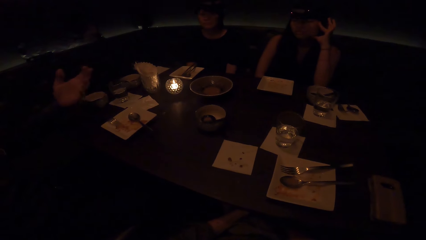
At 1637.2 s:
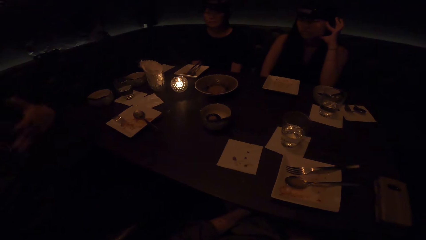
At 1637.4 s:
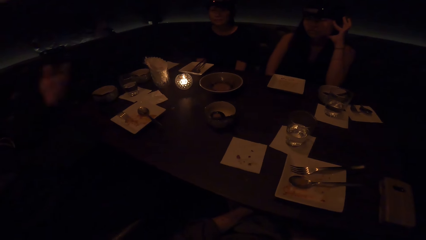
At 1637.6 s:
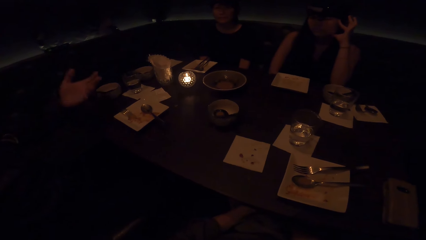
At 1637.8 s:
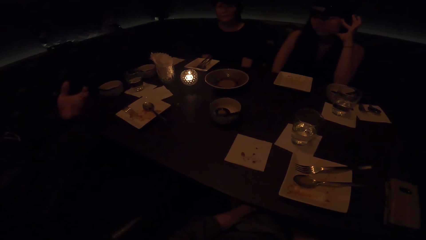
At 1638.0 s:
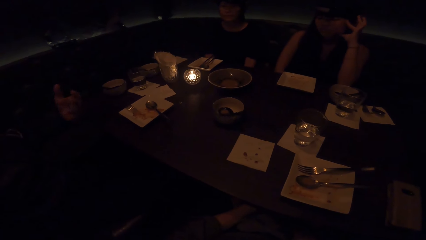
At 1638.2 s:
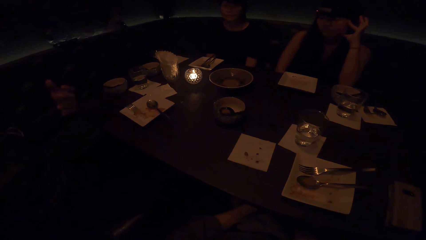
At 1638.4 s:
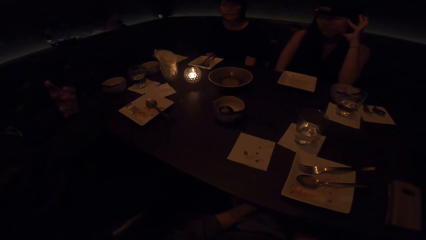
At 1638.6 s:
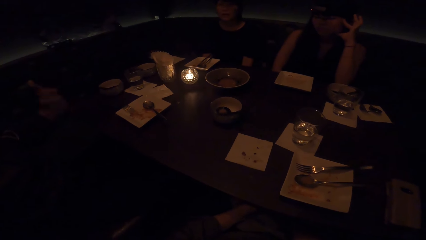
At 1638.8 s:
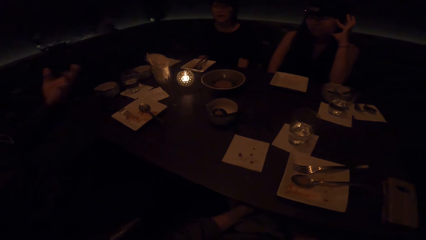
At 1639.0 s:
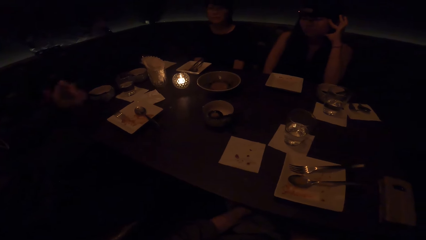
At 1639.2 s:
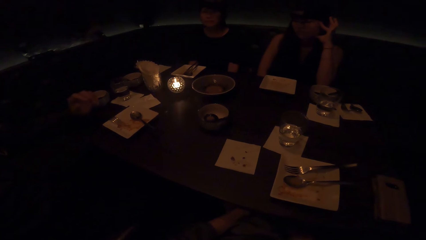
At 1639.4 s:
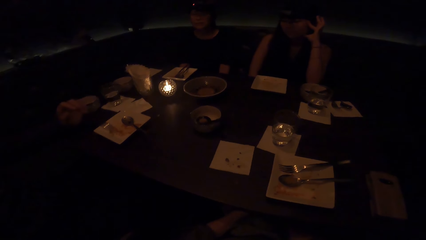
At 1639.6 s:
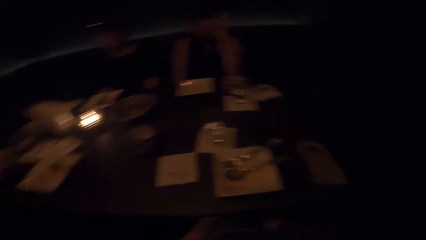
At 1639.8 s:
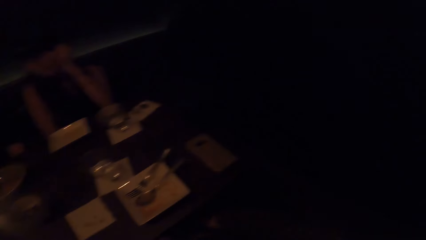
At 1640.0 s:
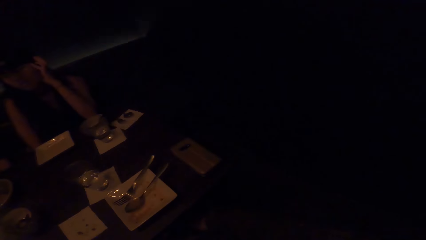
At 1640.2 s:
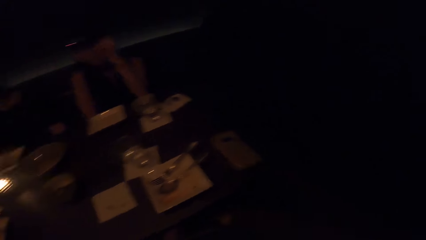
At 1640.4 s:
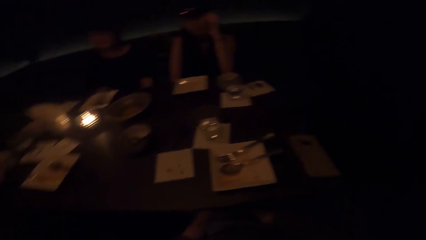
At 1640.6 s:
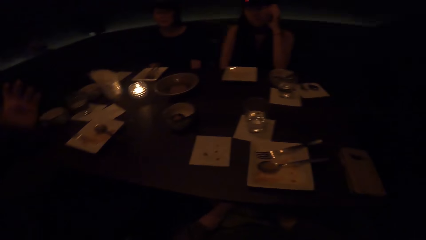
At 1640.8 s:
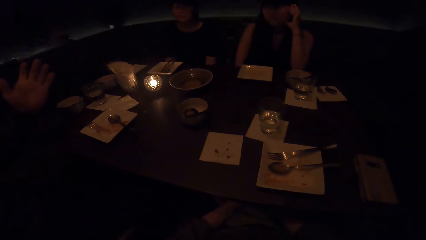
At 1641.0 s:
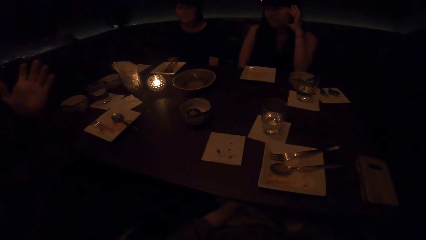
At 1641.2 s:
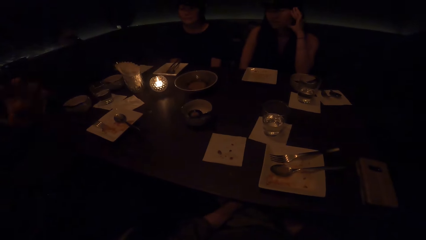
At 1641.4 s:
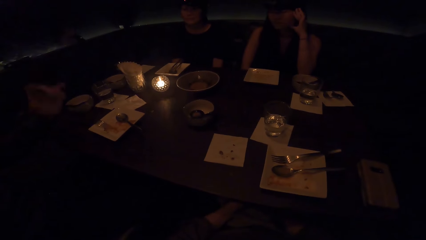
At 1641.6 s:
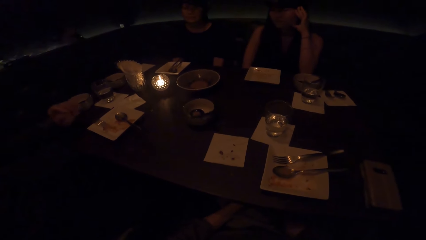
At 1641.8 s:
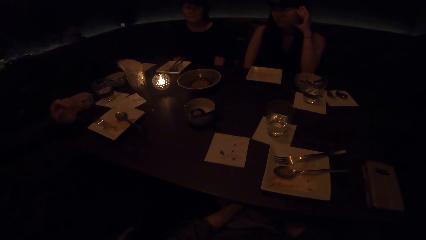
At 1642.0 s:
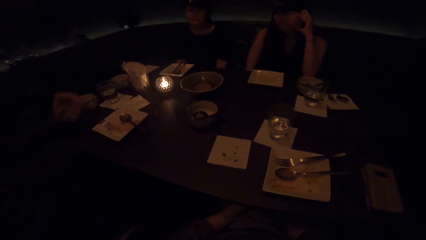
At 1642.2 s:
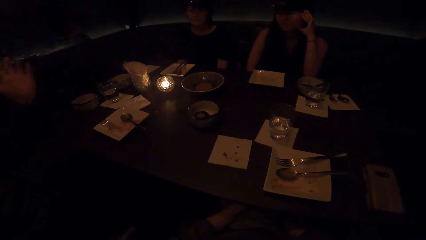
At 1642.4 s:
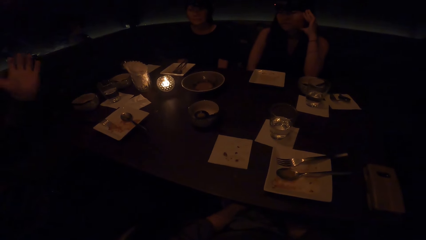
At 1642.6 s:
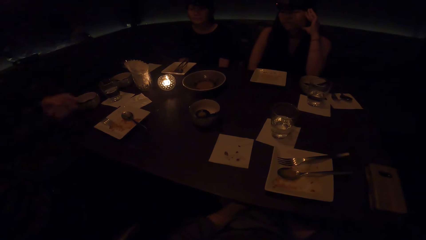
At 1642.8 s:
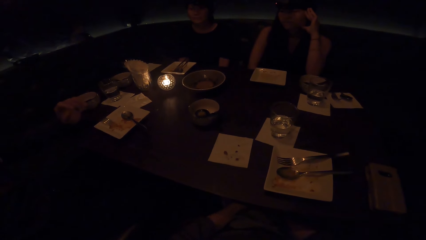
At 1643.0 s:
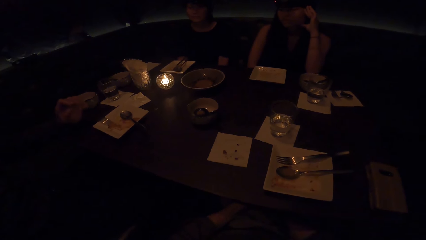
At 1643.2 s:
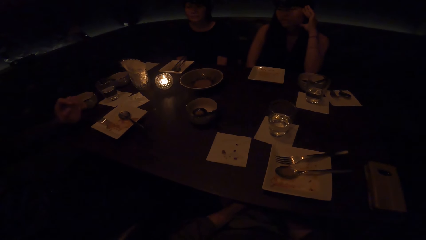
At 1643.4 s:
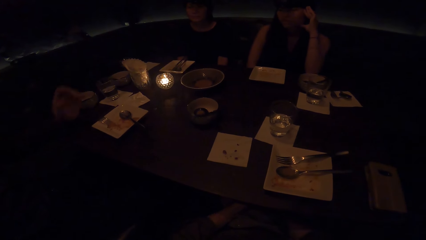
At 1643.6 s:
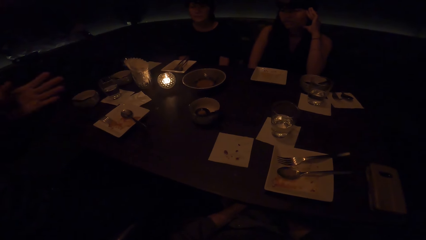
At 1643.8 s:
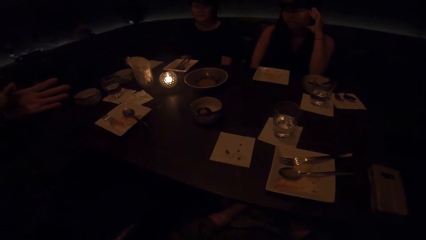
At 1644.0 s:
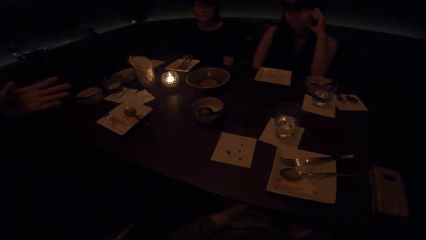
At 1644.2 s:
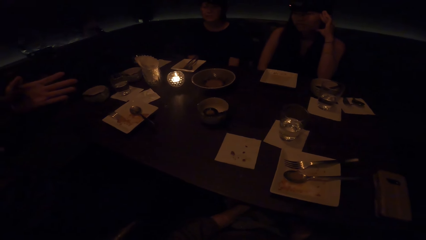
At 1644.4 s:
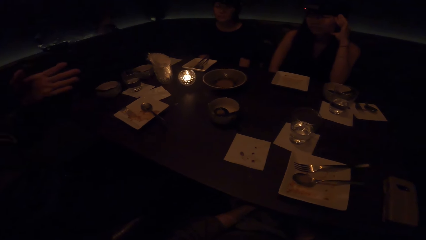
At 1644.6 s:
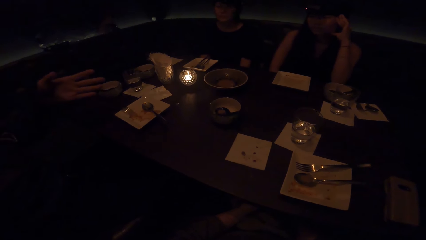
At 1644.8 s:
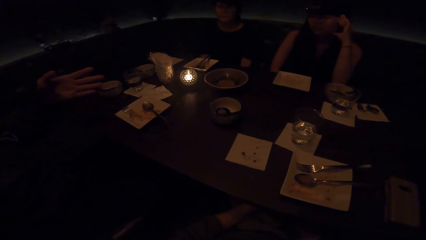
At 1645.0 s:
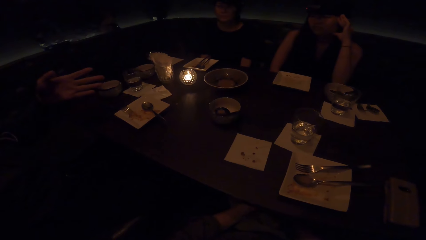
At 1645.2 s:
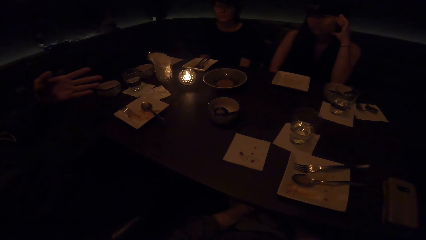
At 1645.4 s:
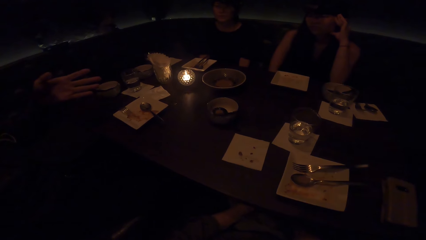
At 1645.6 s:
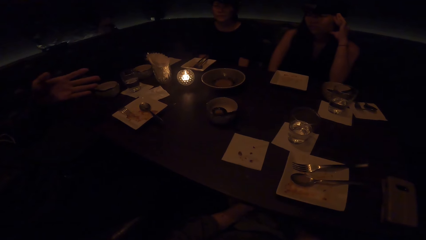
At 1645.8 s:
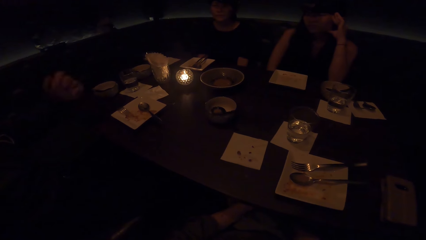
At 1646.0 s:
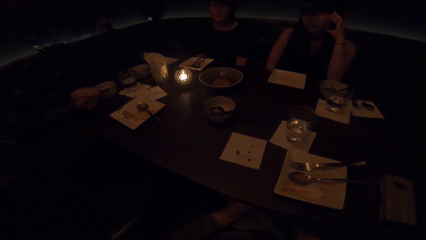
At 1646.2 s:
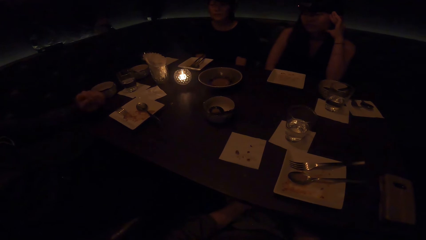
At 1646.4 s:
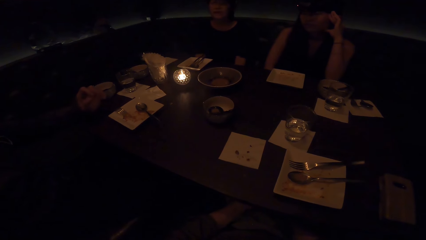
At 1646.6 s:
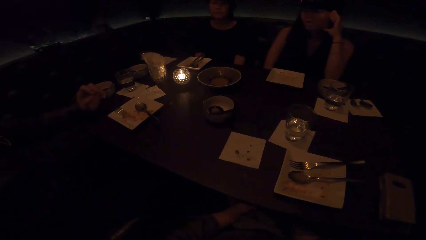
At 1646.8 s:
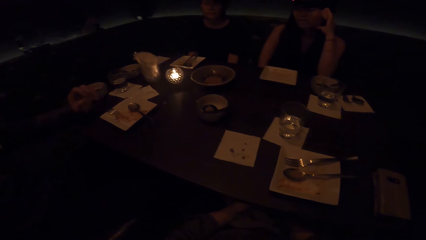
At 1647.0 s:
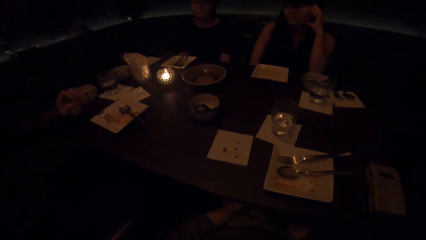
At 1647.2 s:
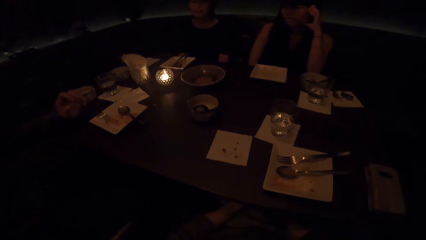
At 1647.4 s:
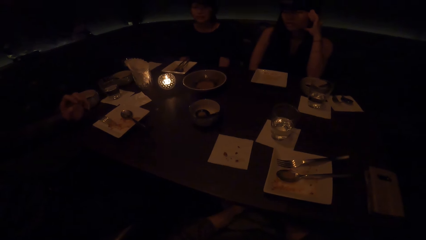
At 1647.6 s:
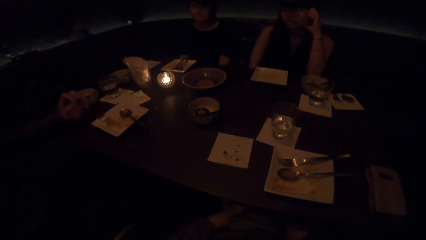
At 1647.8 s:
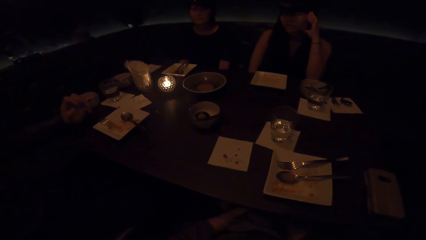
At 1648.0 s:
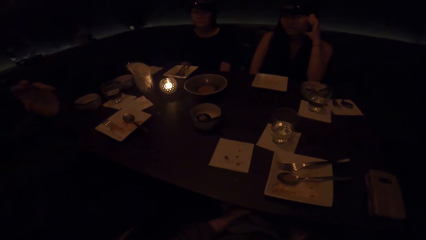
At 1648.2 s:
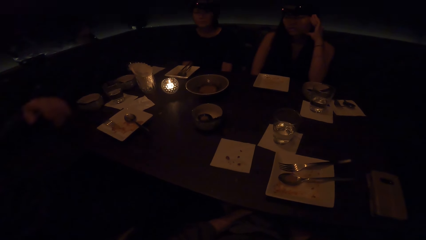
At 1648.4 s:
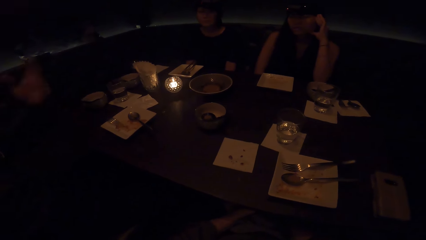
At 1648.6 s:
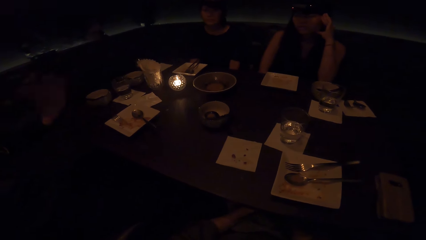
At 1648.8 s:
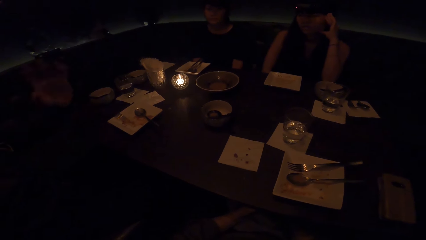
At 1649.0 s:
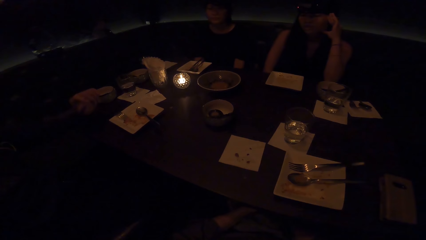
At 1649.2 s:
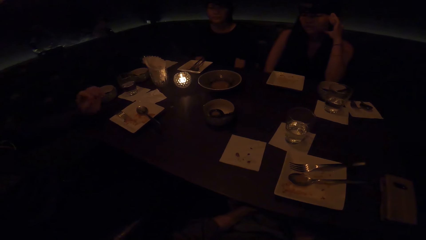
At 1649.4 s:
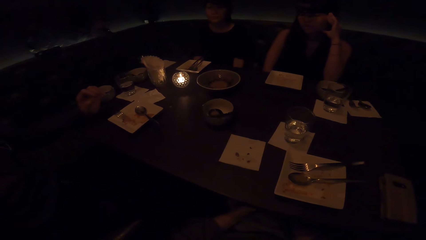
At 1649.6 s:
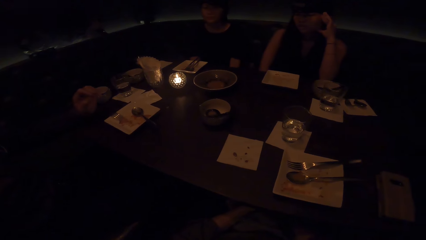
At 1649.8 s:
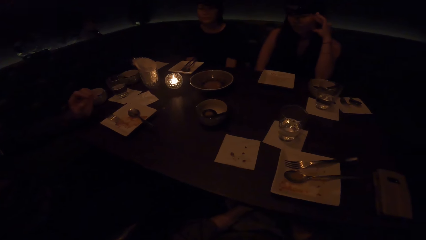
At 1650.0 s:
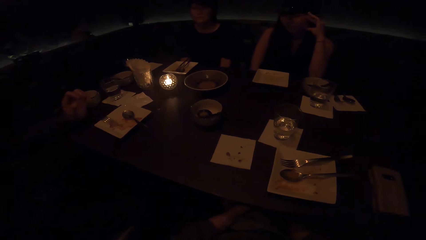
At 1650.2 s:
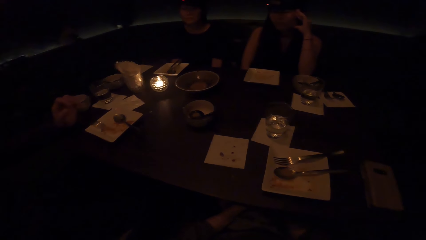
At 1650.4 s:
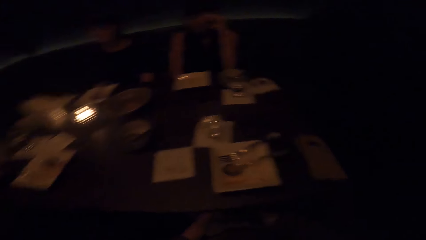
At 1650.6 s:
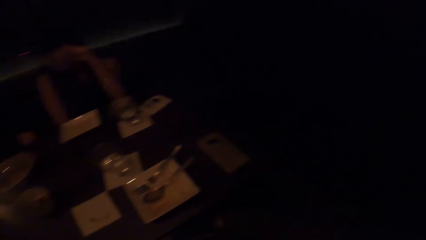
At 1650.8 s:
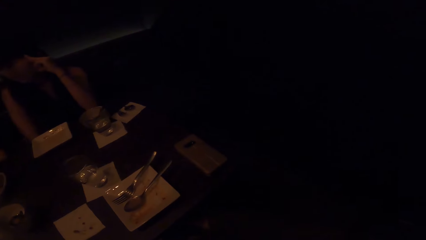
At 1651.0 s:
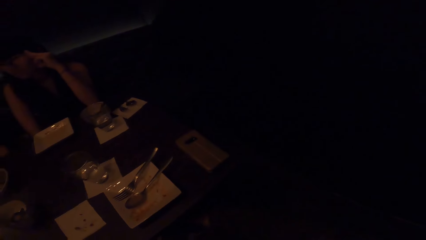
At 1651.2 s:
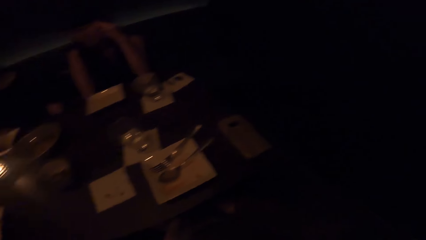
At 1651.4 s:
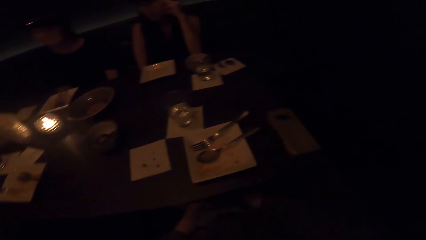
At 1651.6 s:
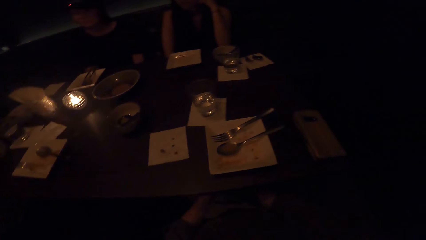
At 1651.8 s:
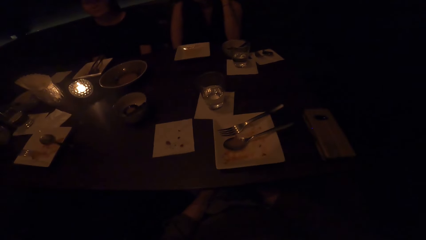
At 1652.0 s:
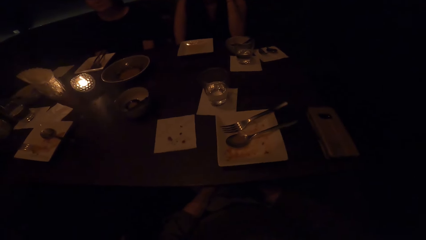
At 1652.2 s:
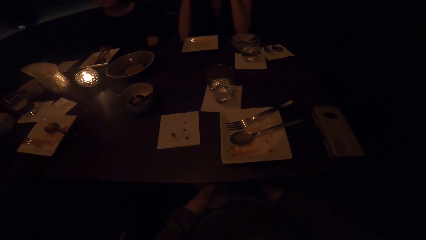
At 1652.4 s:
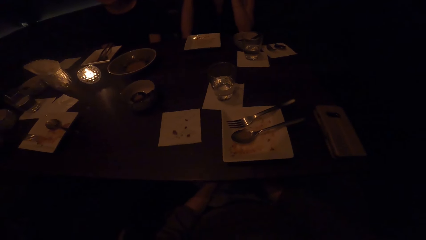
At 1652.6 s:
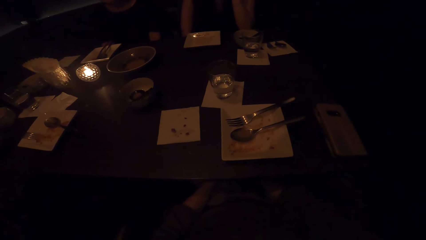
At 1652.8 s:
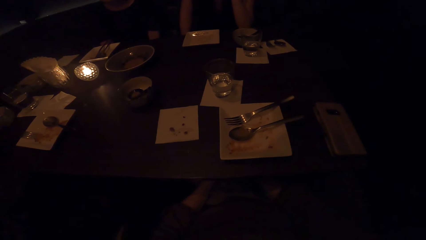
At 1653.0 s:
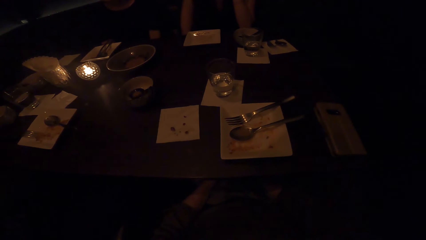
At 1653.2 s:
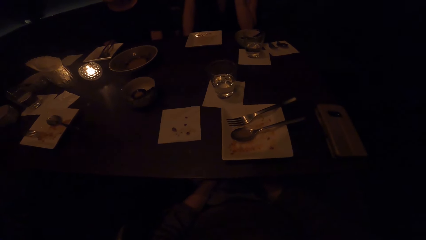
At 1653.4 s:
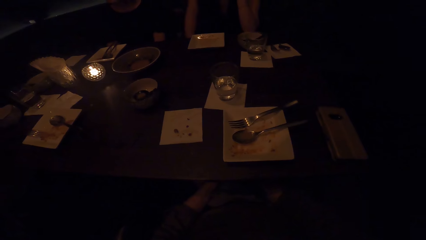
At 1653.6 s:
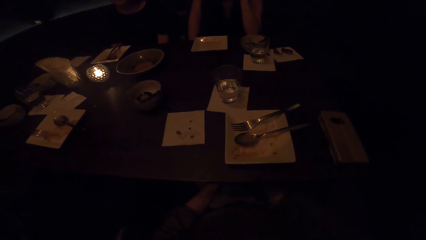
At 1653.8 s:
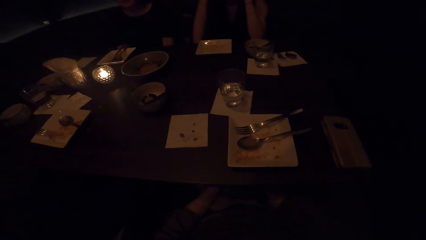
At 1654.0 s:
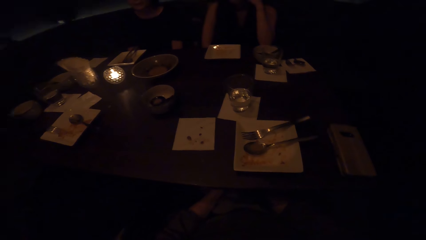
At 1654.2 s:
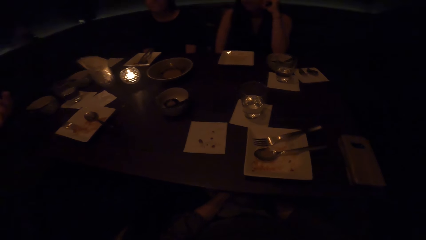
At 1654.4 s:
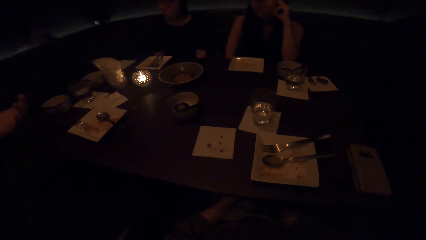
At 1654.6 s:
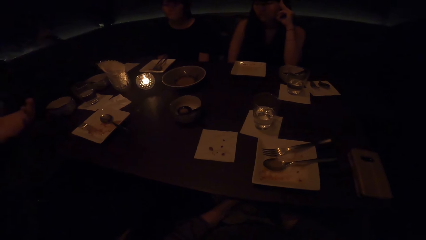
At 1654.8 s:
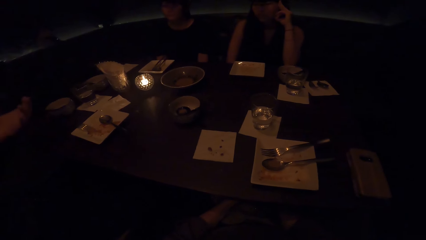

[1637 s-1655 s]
A person converses to a group.
